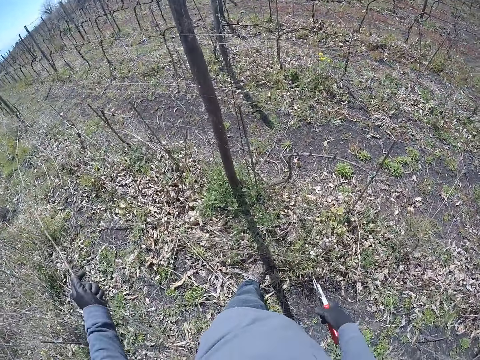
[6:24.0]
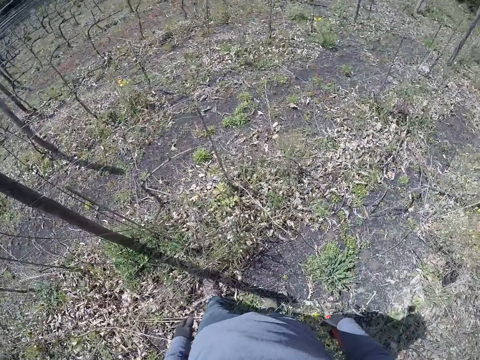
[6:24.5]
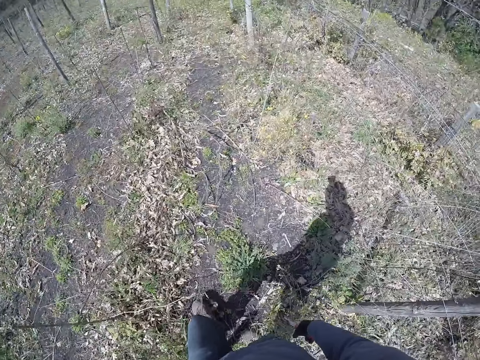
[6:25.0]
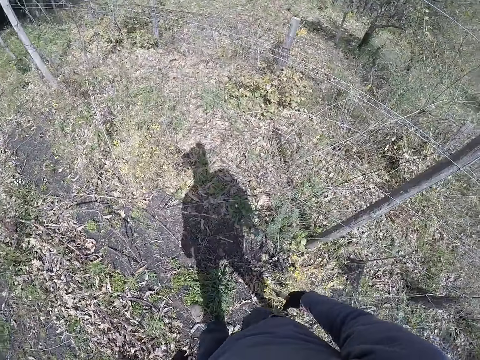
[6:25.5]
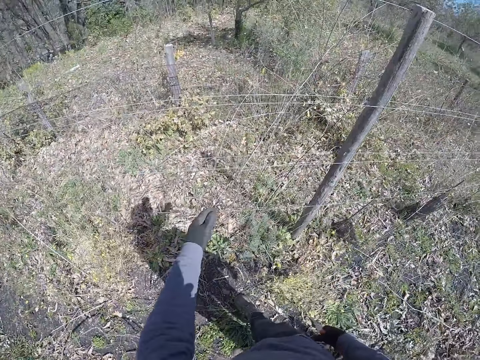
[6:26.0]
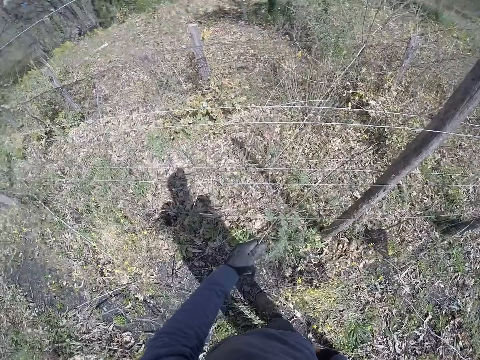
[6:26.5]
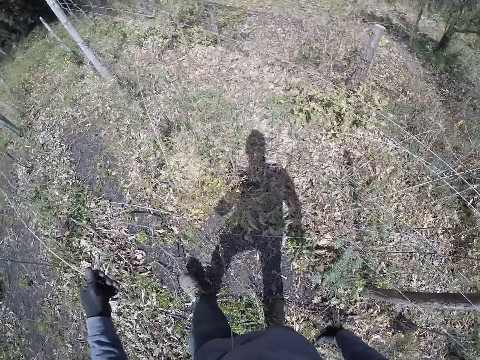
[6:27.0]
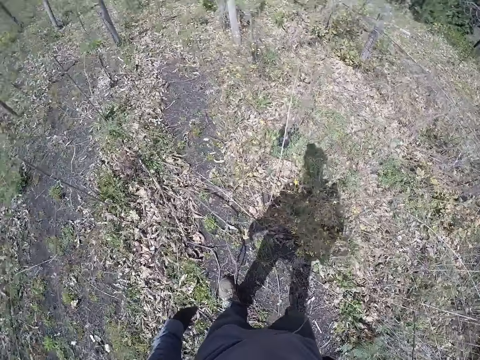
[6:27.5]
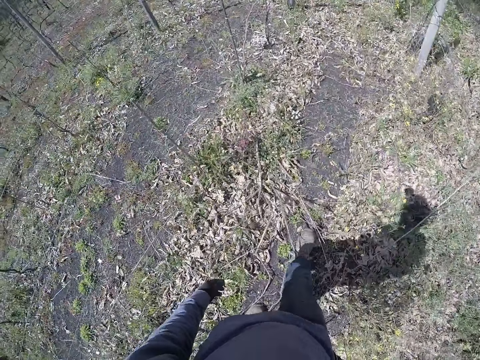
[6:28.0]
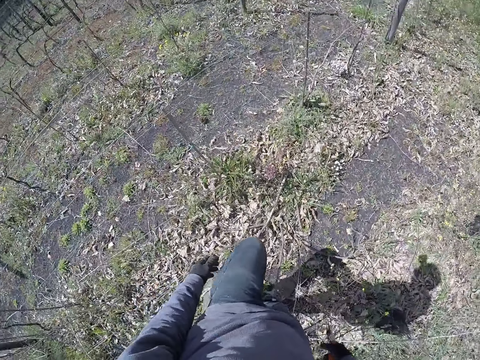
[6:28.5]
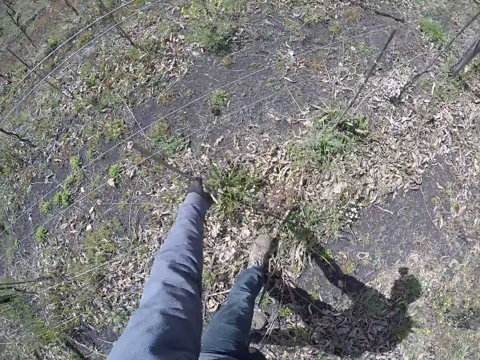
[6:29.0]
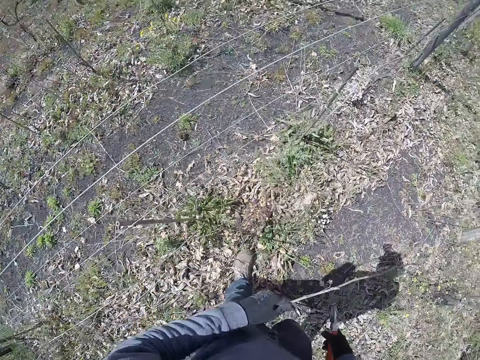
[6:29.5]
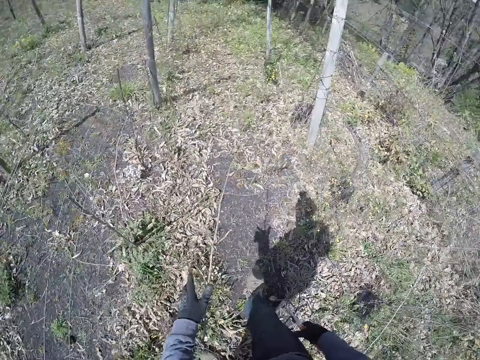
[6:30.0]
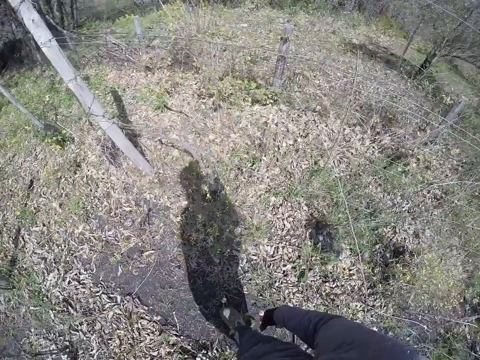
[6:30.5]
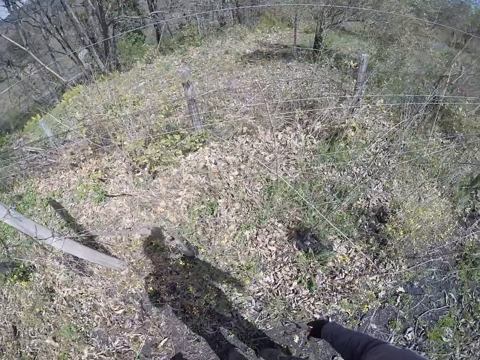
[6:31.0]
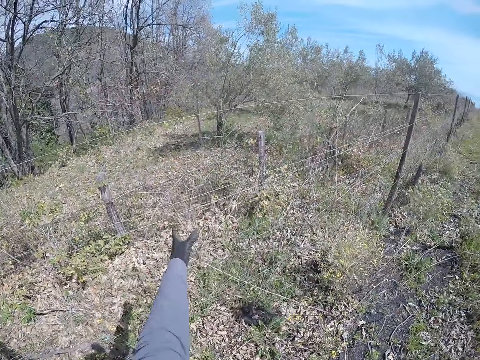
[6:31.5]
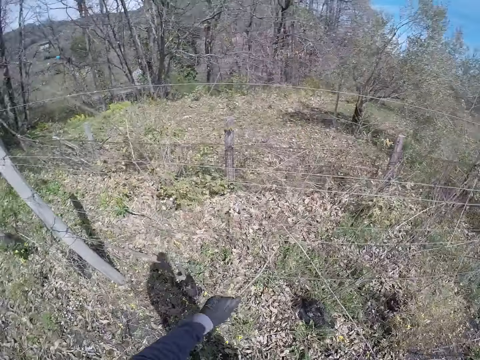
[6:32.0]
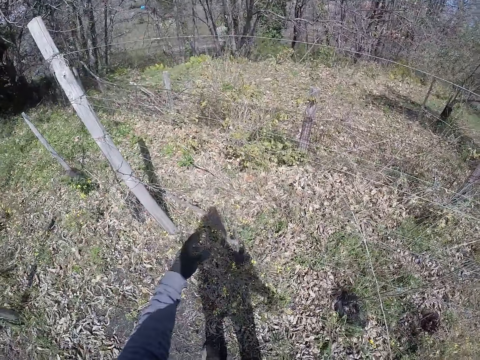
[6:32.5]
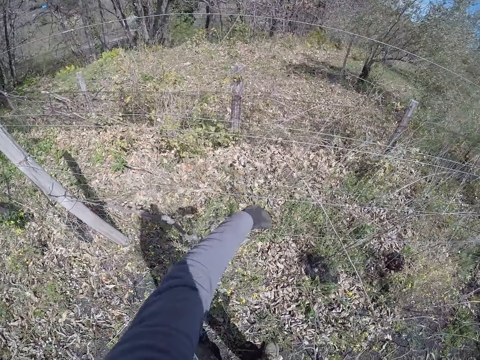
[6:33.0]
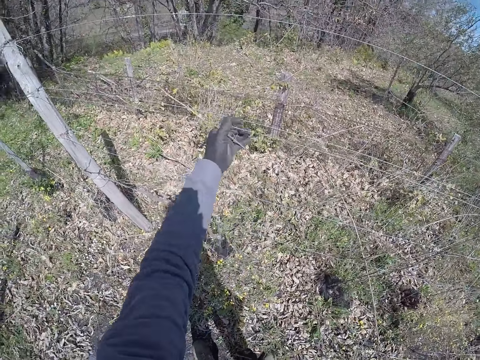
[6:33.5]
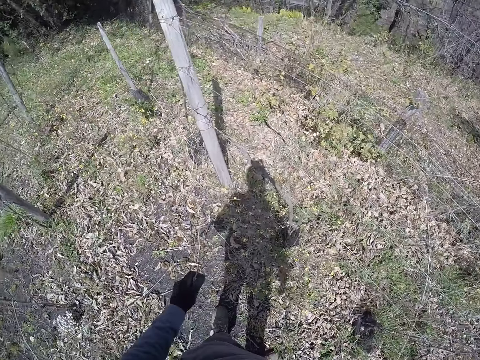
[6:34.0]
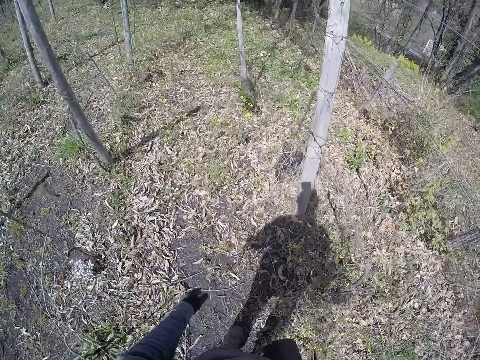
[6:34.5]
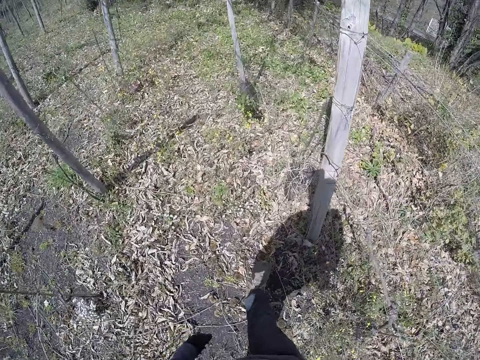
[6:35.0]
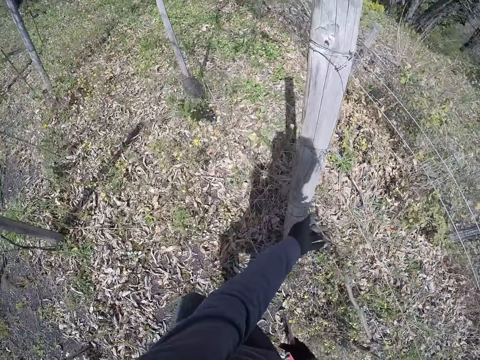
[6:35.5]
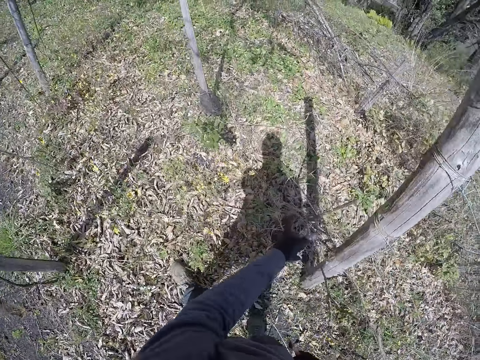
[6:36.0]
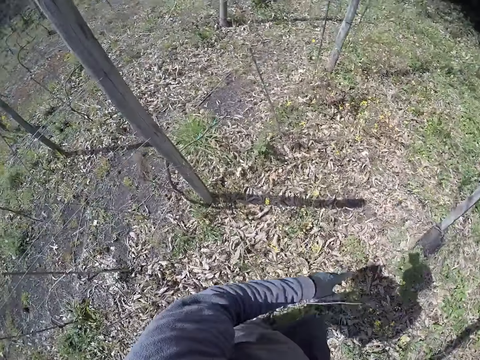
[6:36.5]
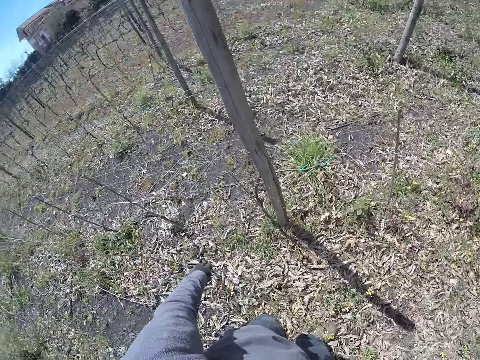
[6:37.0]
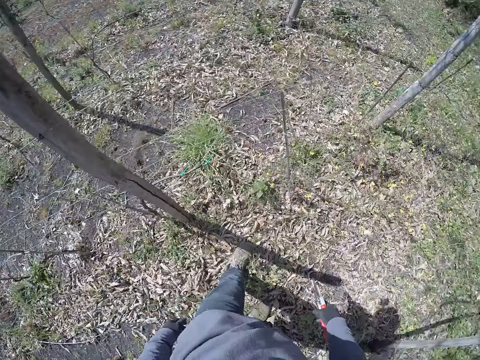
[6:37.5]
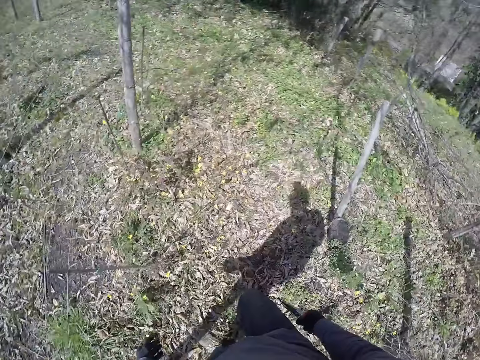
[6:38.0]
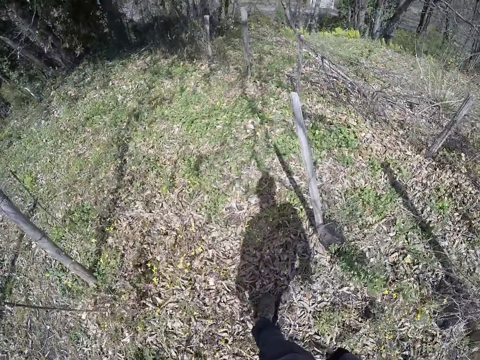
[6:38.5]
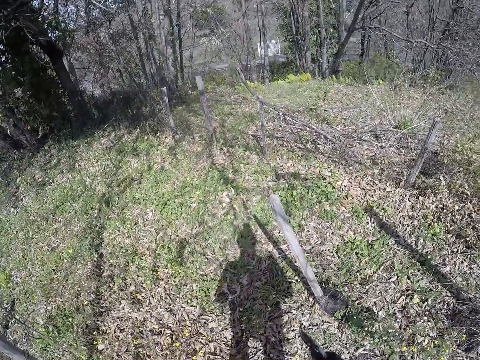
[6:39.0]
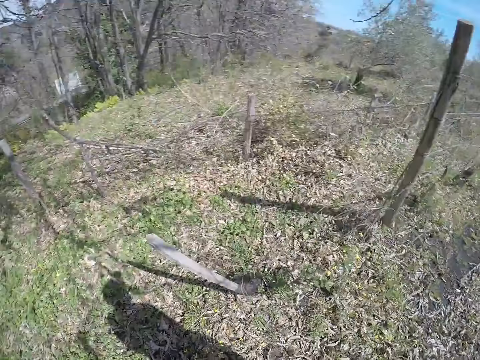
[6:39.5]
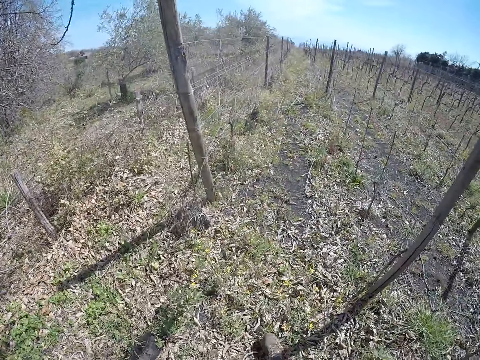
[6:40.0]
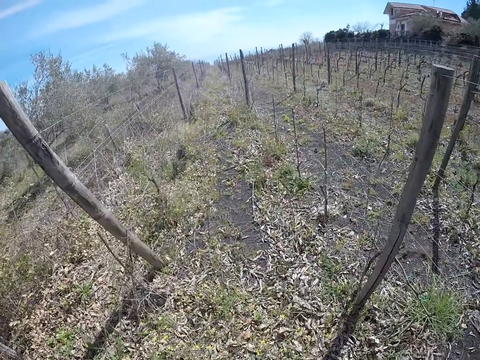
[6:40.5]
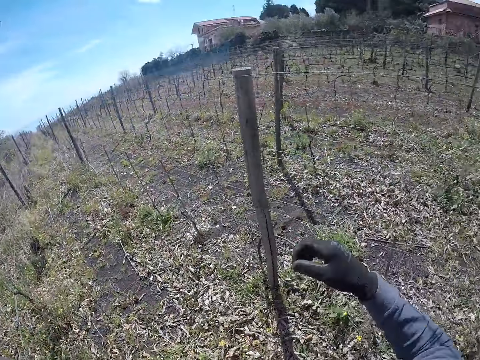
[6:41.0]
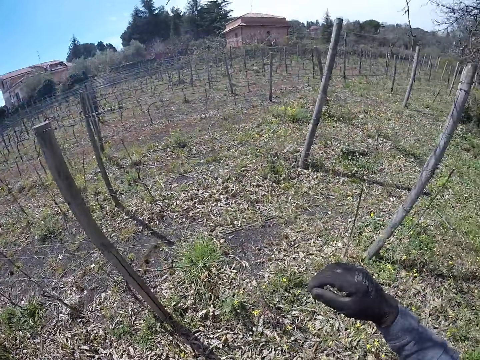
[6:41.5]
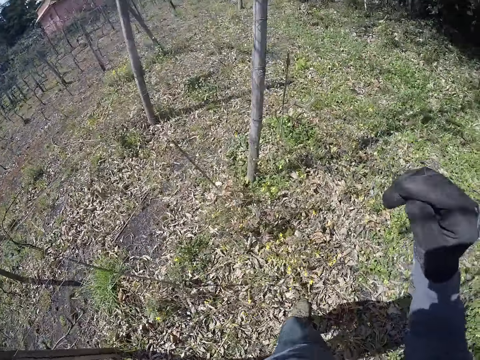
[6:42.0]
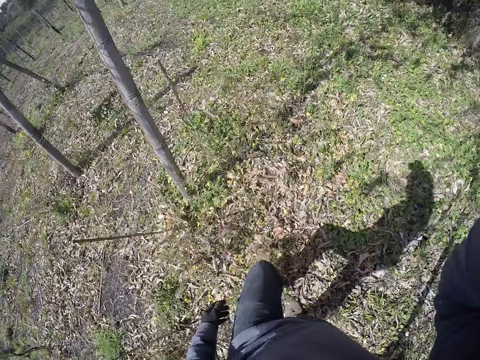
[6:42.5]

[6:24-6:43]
The camera wearer drops the twig in his right hand on the ground. He pulls a twig from the fence with his left hand. He drops the twig in his right hand on the ground. He pulls a twig from the fence with his left hand. He drops the twig in his right hand on the ground. He pulls a twig from the fence with his left hand. He drops the twig in his right hand on the ground. He pulls a twig from the fence with his left hand. He drops the twig in his right hand on the ground. He pulls a twig from the fence with his left hand. He drops the twig in his right hand on the ground. He touches his head with his right hand.
